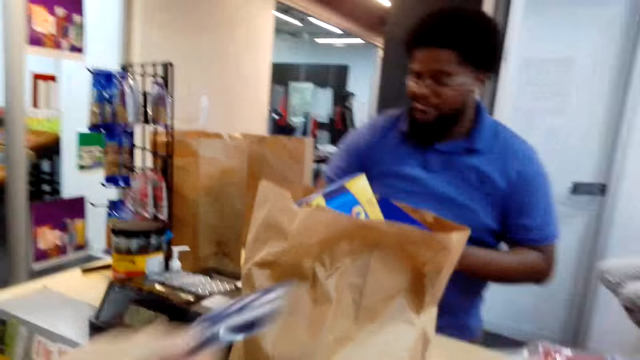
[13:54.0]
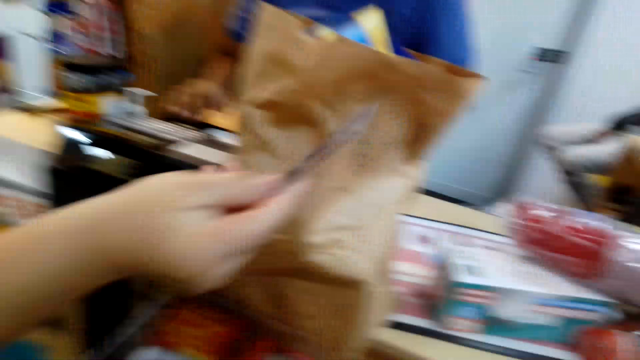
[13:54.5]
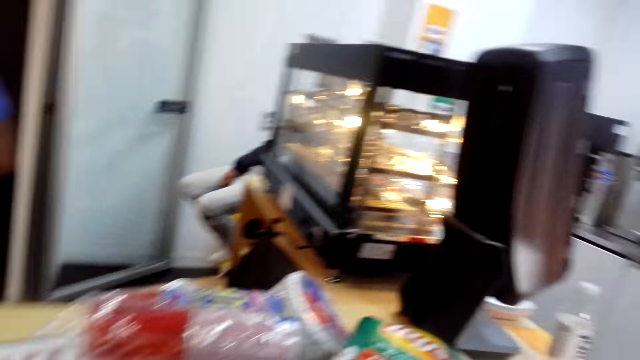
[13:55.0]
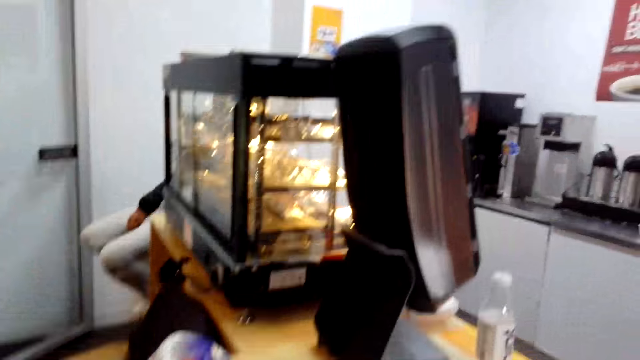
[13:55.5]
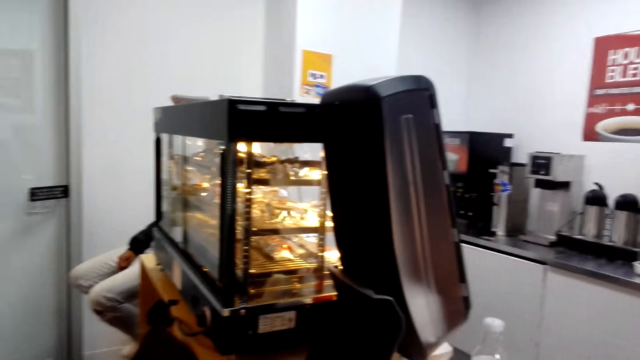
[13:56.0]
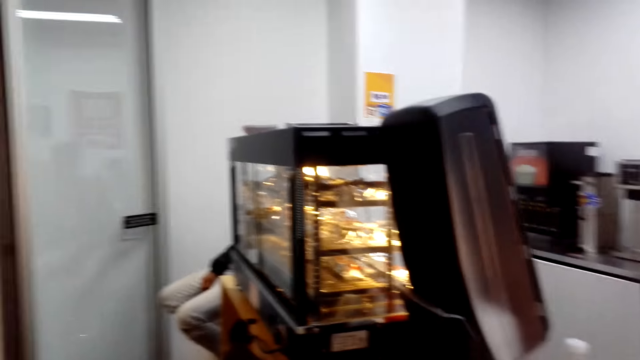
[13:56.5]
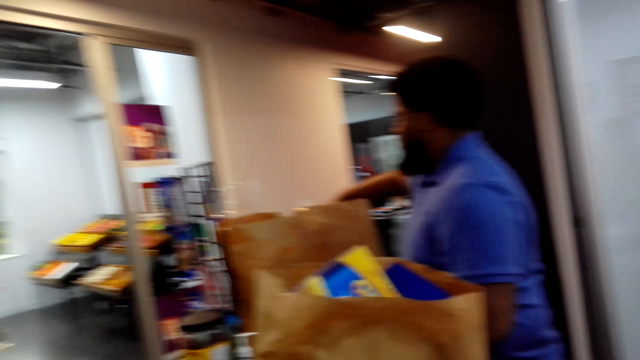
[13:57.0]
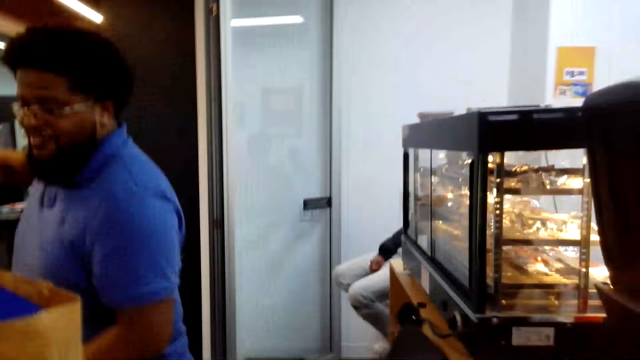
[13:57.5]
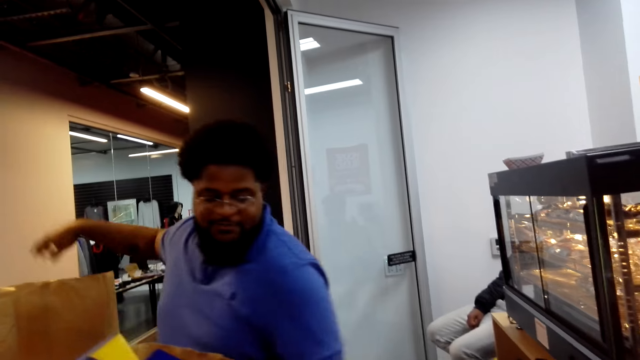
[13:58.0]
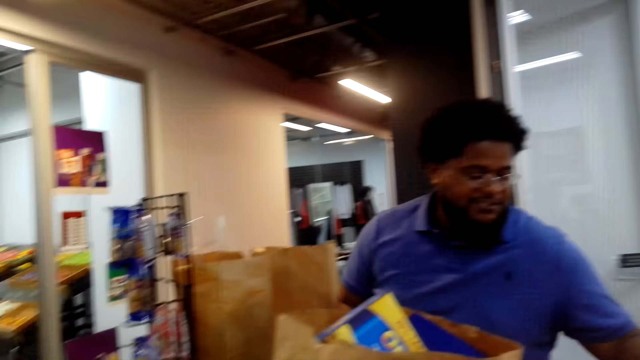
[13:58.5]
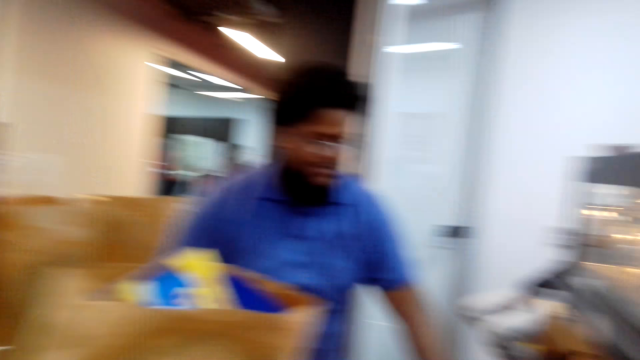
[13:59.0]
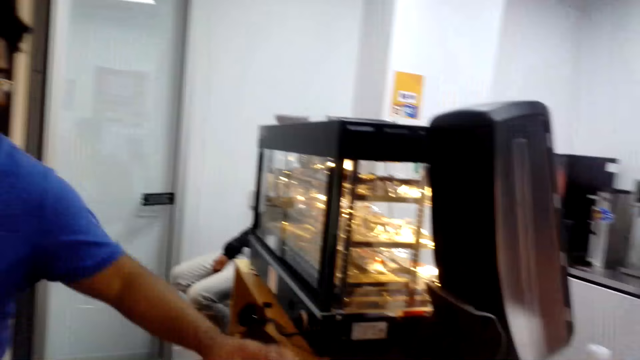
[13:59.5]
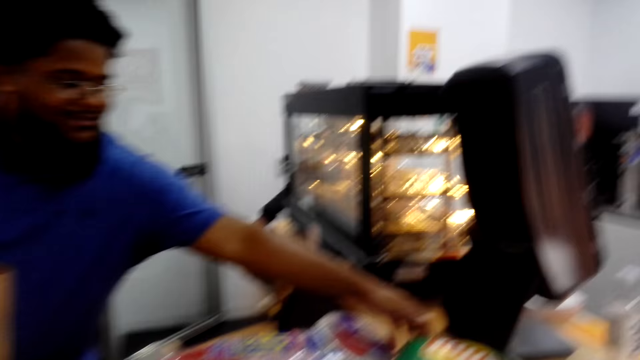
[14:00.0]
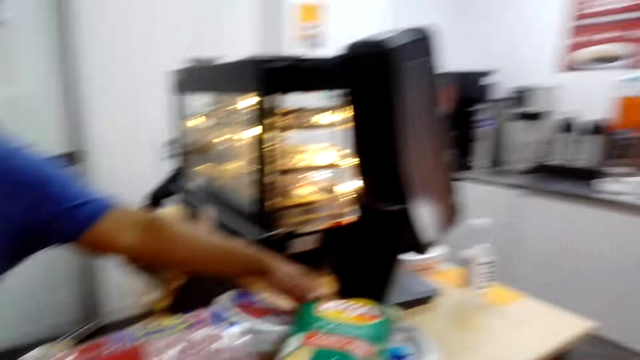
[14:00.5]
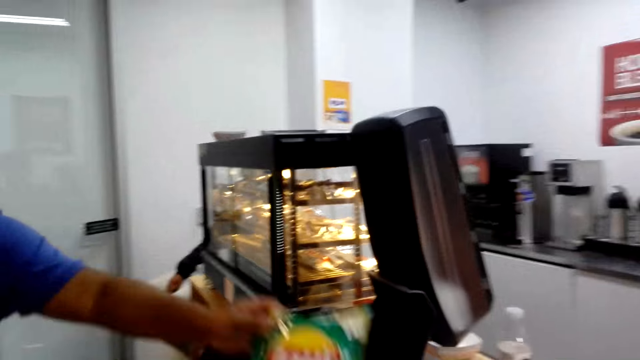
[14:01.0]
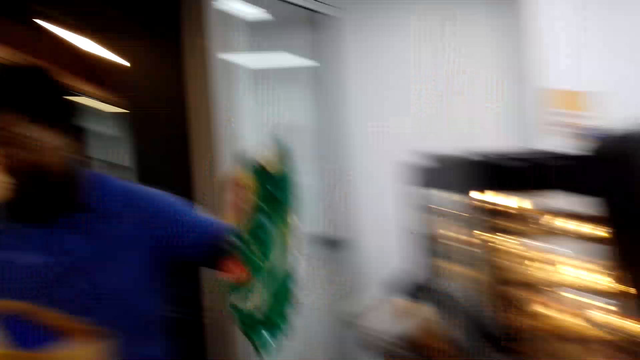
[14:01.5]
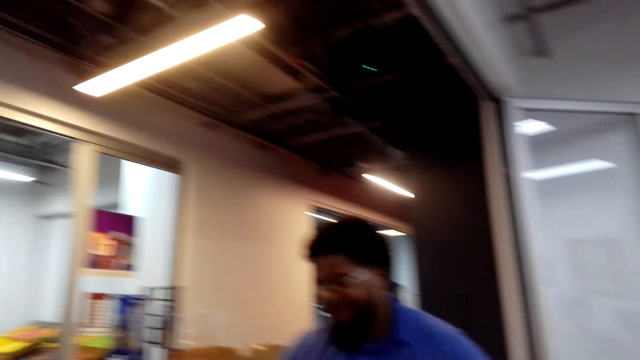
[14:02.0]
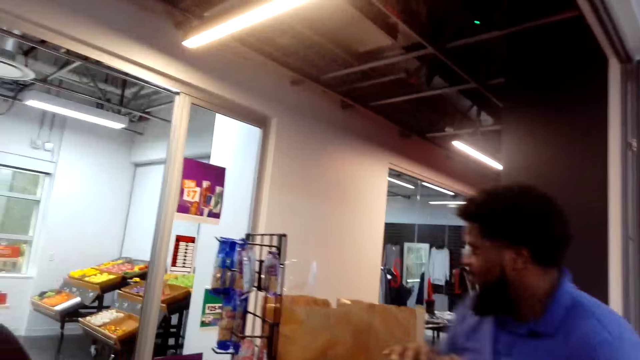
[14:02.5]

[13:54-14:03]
The camera wearer looks around. A woman lifts something. The camera wearer looks around. A lady points at something. A man makes a step. The camera wearer looks around. The man touches something and takes the lays from the table. The camera wearer looks around.

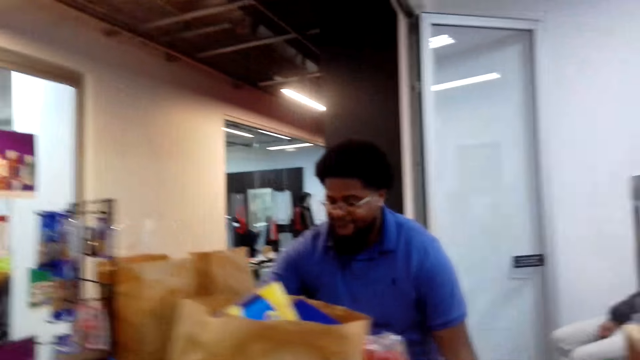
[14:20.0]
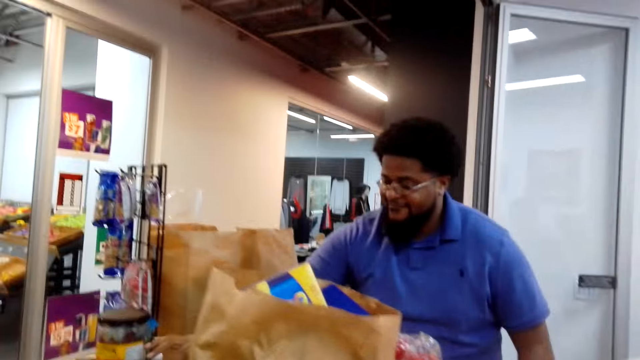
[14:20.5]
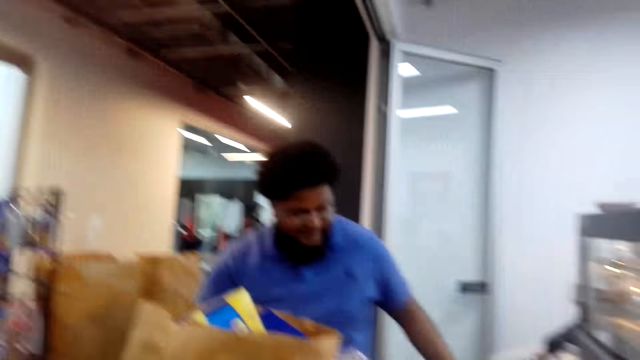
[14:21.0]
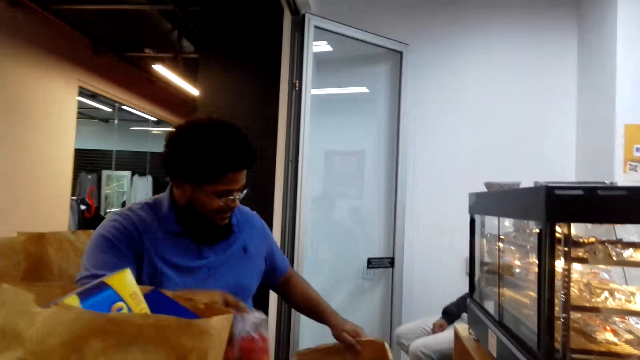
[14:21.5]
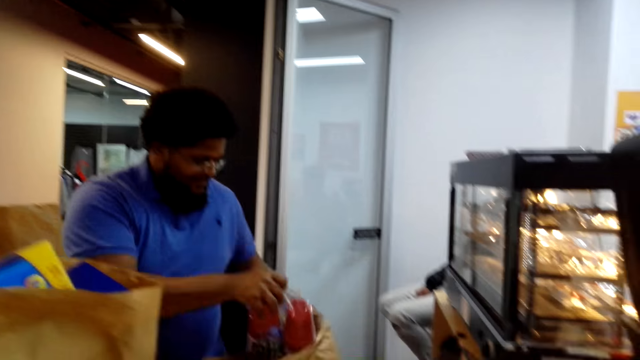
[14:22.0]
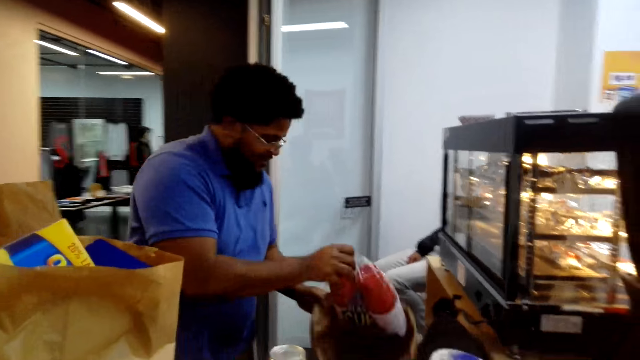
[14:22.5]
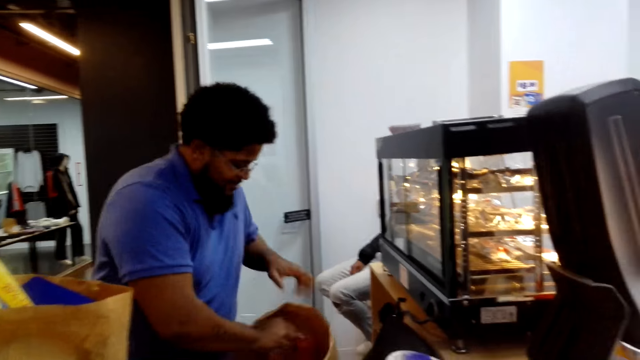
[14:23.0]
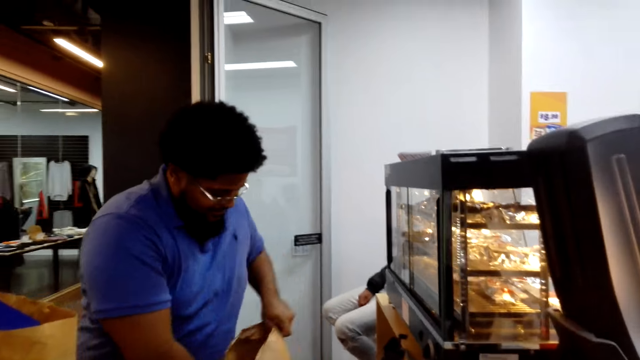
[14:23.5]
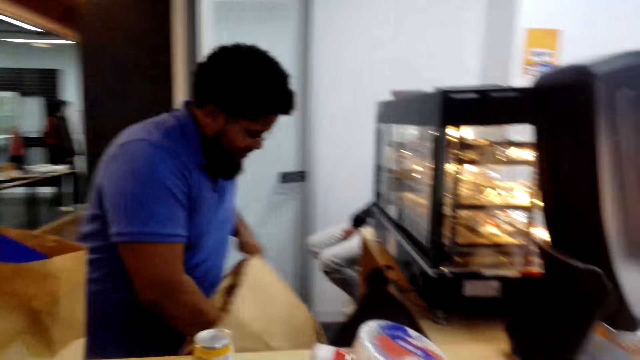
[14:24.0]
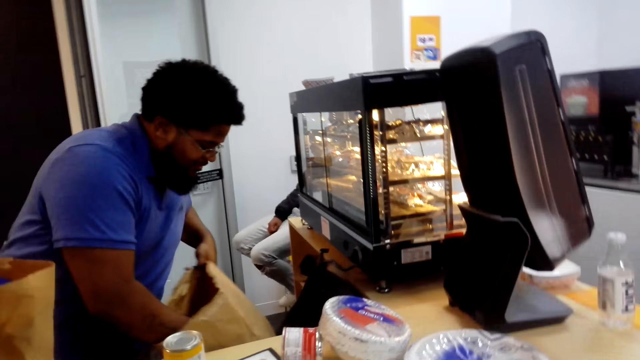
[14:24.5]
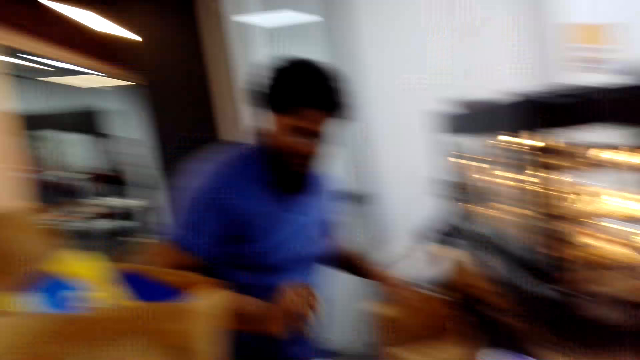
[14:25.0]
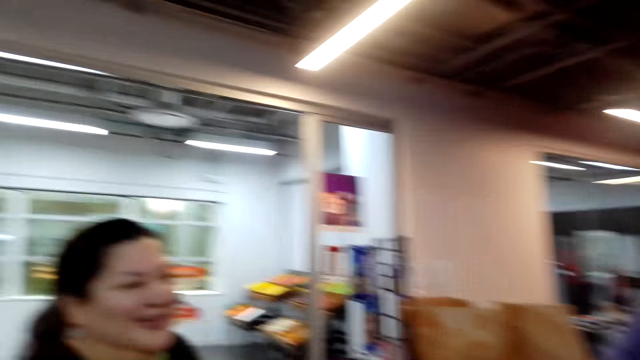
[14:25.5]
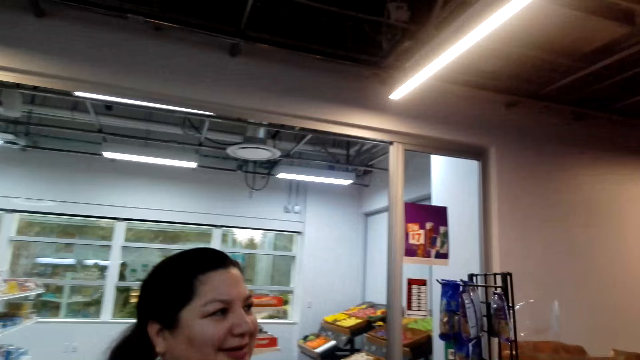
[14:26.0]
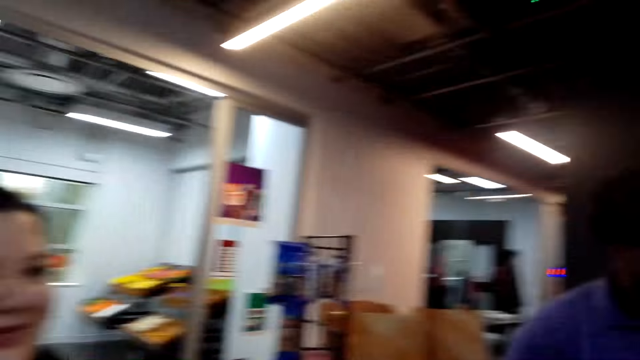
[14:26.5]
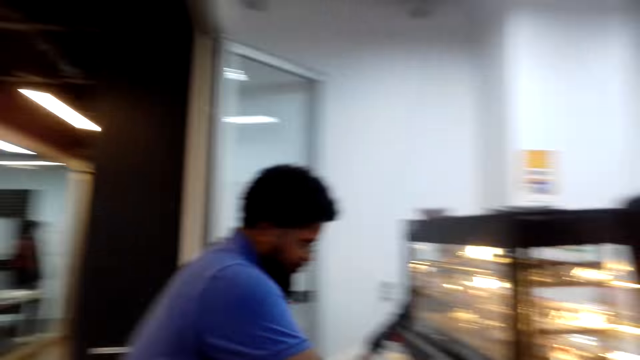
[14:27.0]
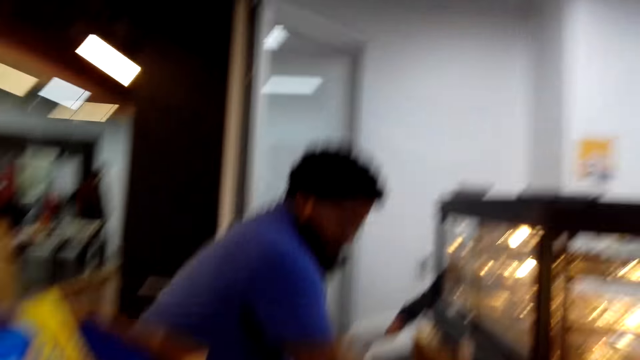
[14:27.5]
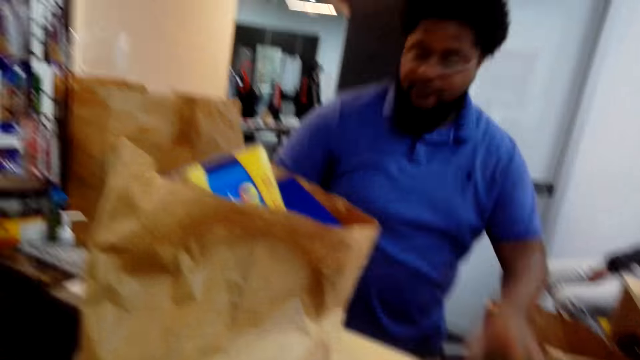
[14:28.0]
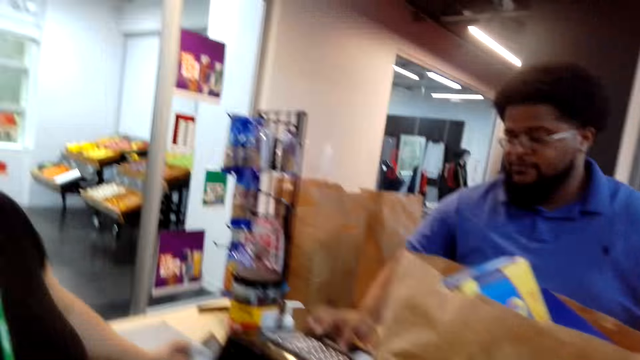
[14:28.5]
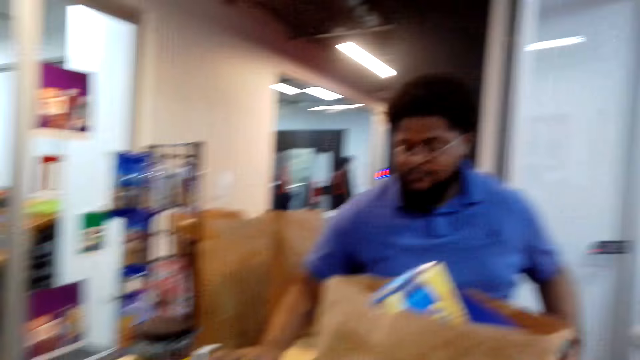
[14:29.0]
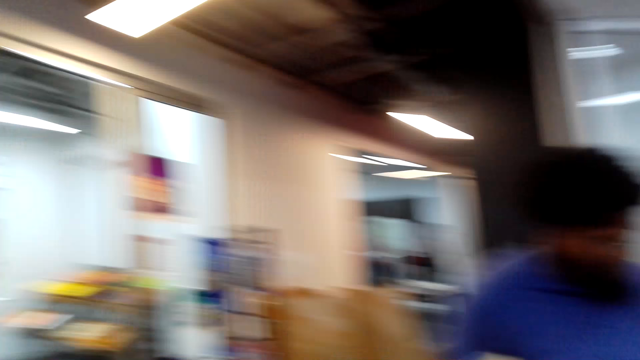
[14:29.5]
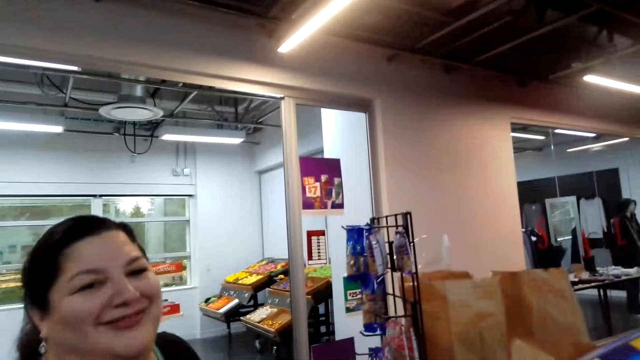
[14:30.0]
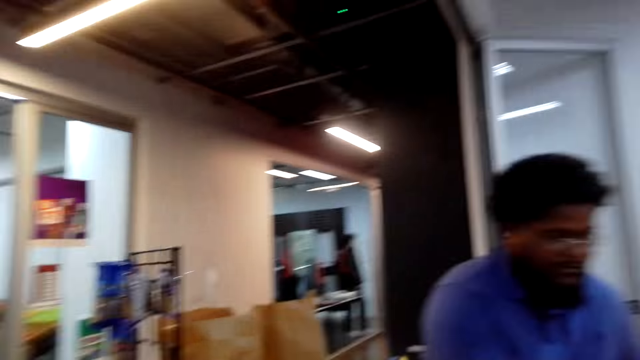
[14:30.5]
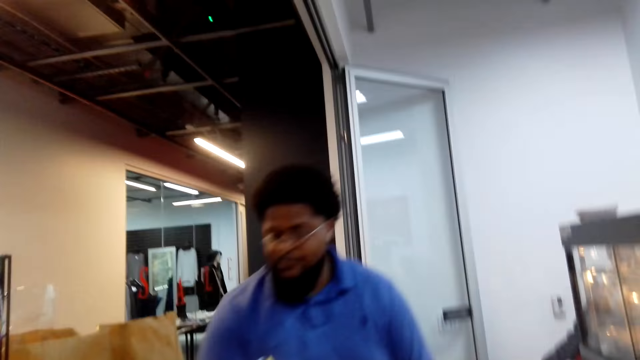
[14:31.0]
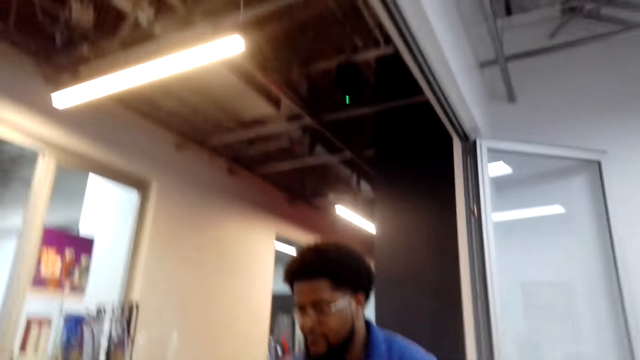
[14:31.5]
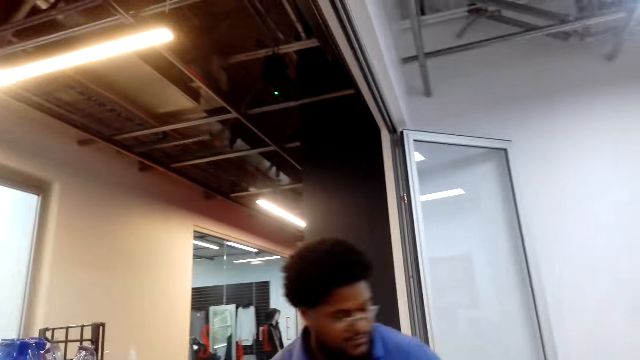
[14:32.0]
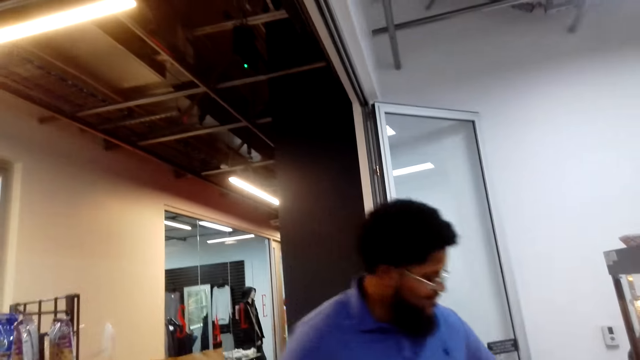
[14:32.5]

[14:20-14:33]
The camera wearer looks around. A man pulls something. The camera wearer looks around. The man puts something in a brown bag. The camera wearer looks around. The man pulls the brown bag. The camera wearer looks around. The man makes a step and operates a machine. The camera wearer looks around. The man makes a step. The camera wearer converses with a woman and looks around.
